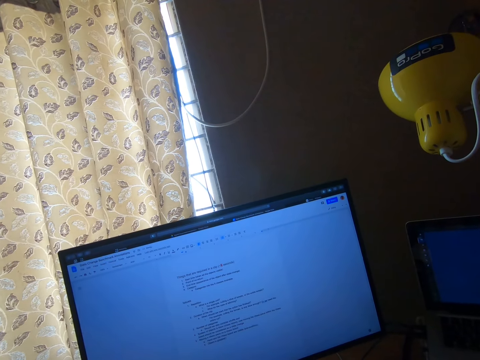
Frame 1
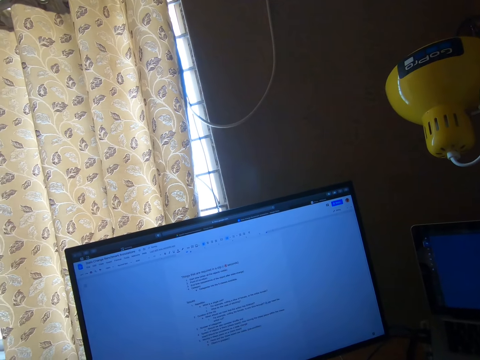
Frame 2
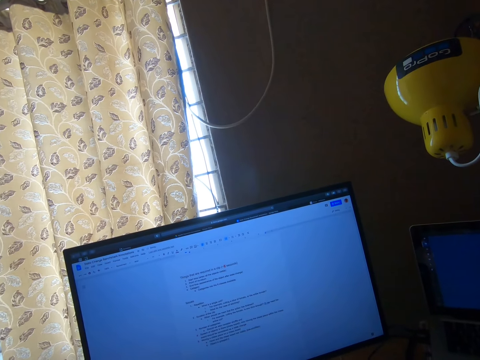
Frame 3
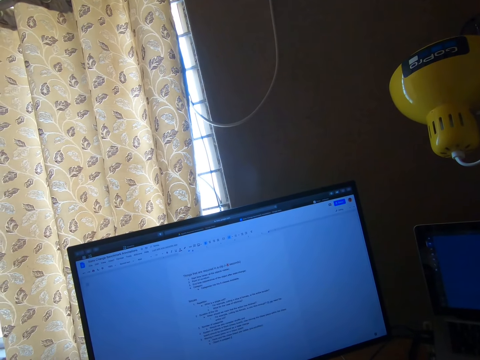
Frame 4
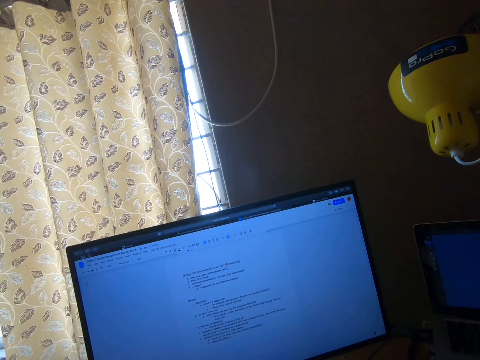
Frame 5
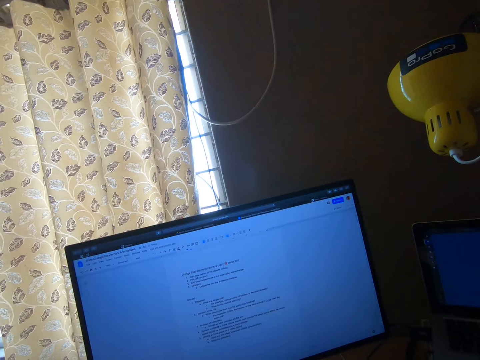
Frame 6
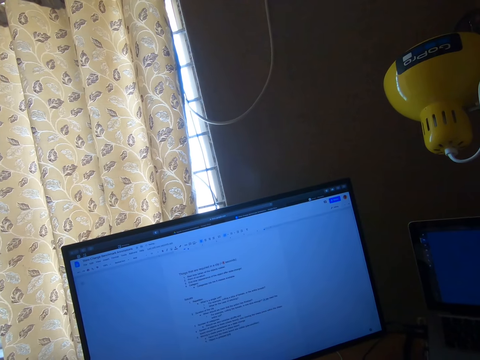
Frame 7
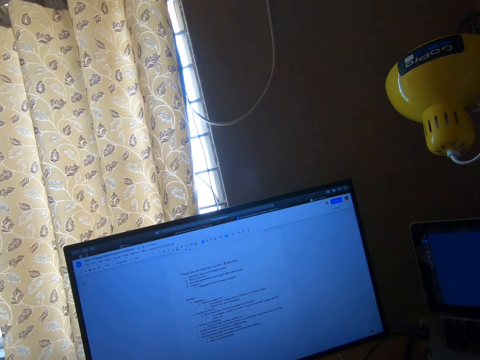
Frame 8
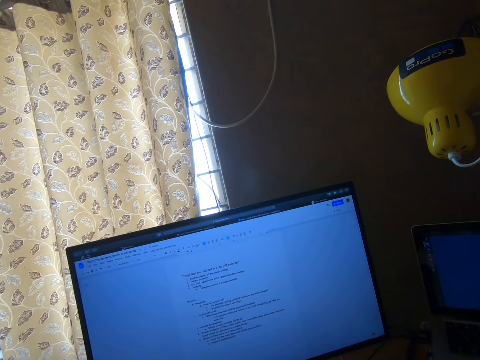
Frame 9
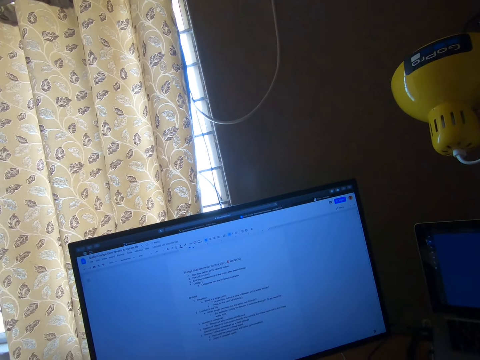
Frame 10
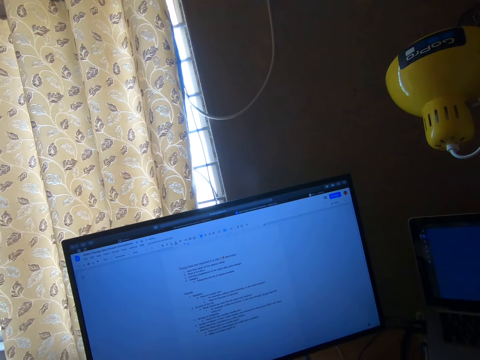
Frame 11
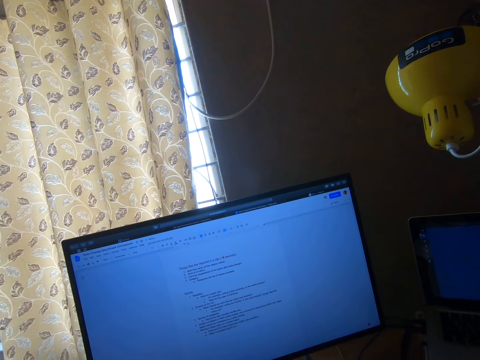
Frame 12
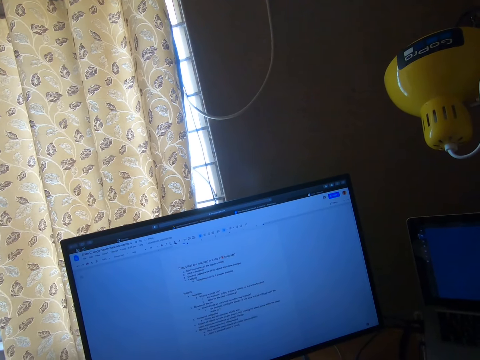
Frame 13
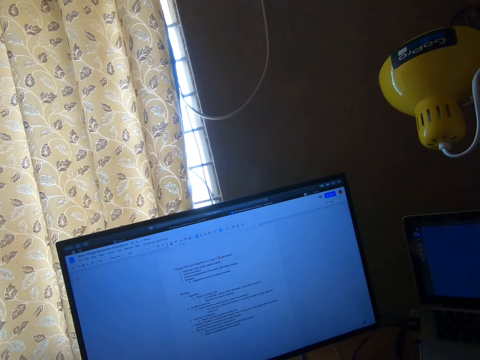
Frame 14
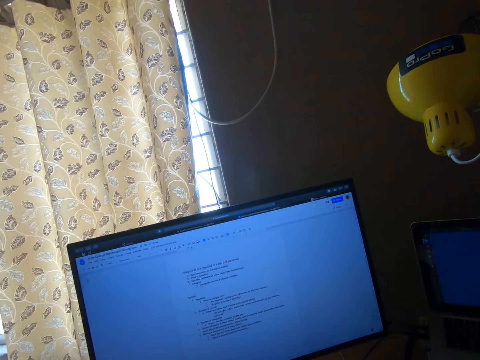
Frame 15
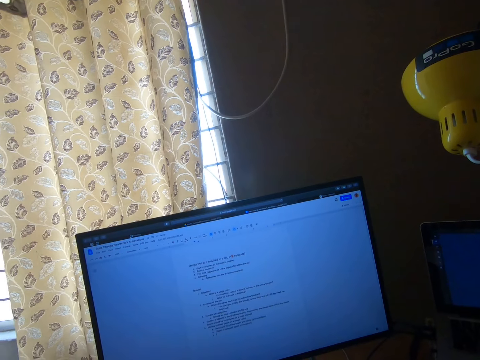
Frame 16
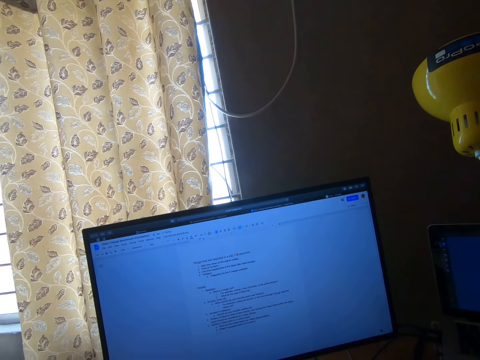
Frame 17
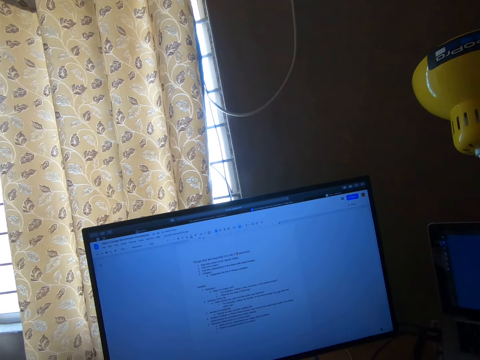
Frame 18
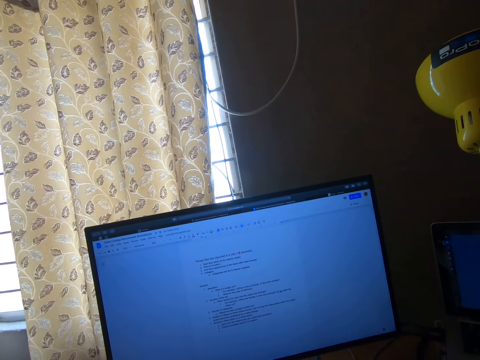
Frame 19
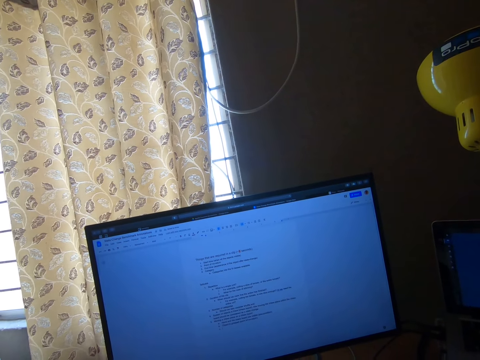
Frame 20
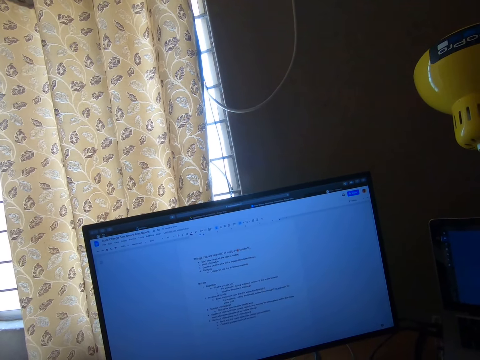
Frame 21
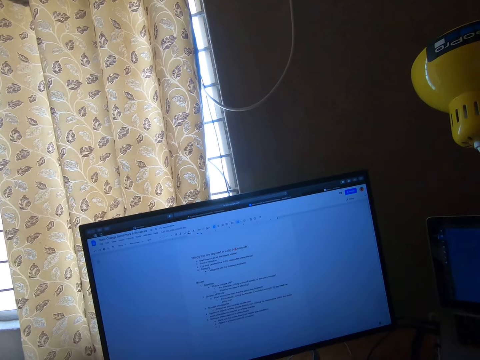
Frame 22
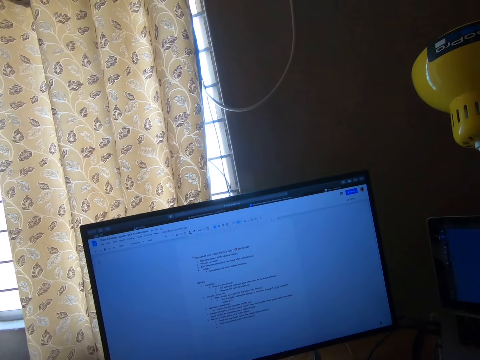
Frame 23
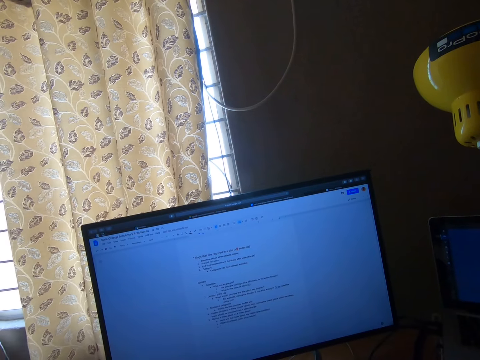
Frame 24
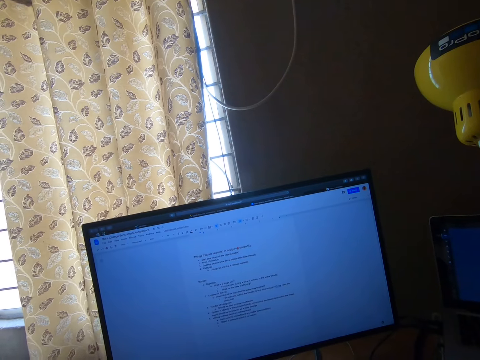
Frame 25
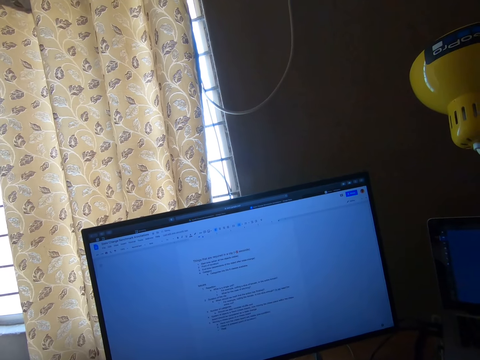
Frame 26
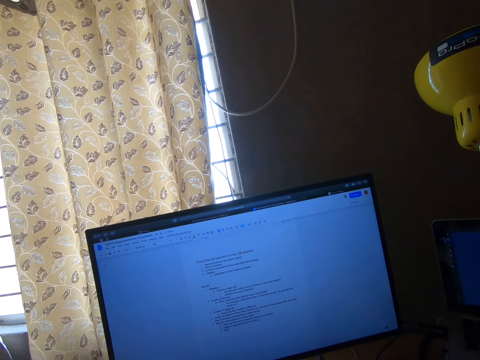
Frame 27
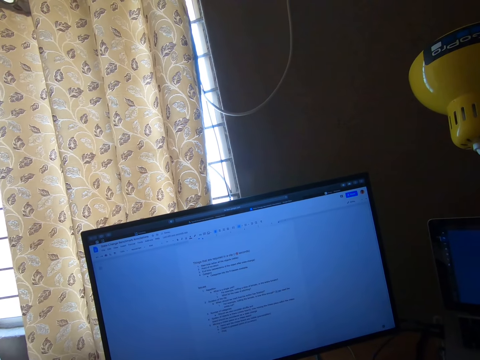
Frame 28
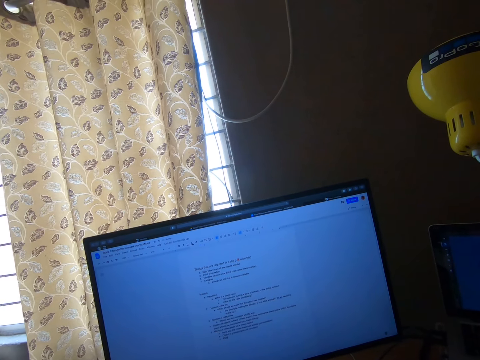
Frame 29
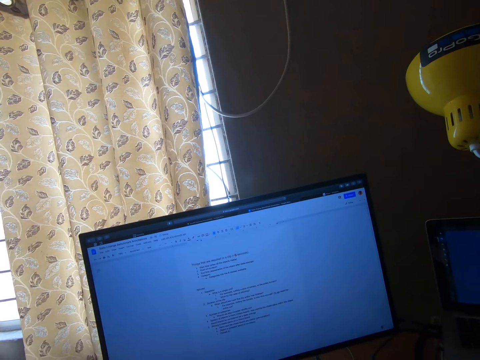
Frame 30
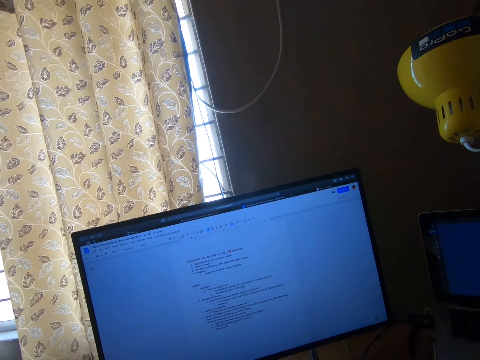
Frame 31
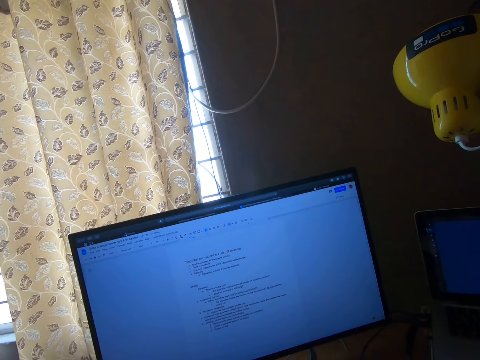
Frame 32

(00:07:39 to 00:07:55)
The camera wearer types on a computer. They type on the computer repeatedly.

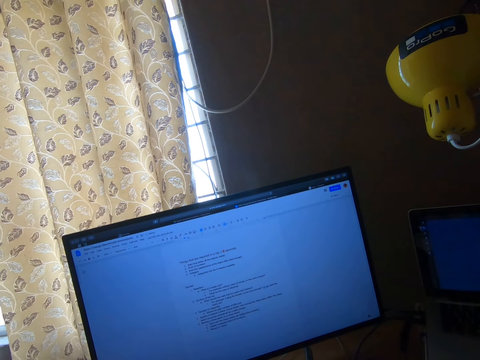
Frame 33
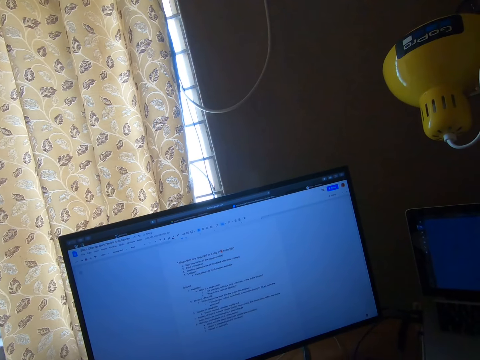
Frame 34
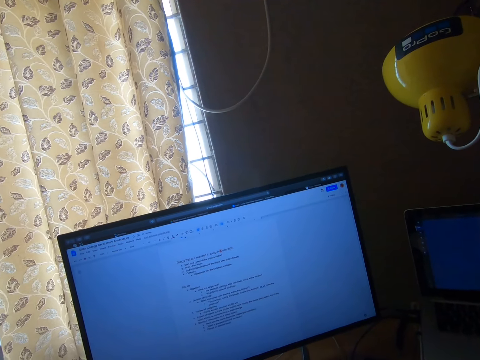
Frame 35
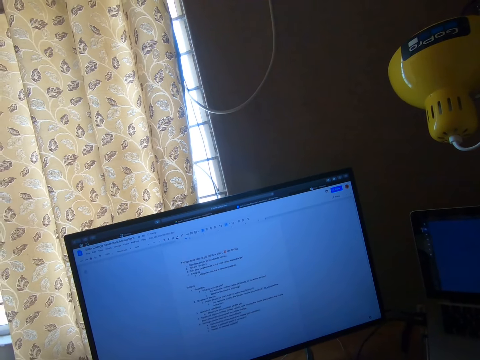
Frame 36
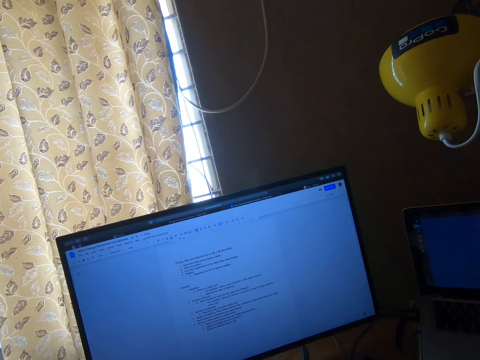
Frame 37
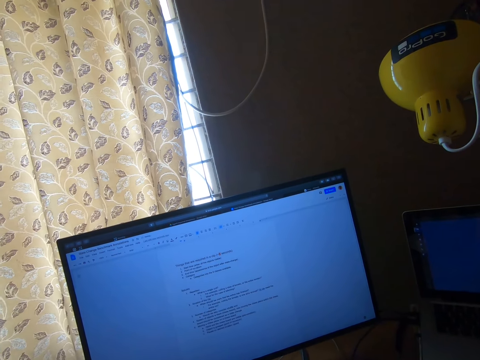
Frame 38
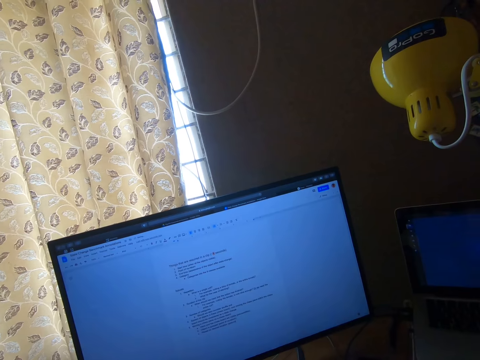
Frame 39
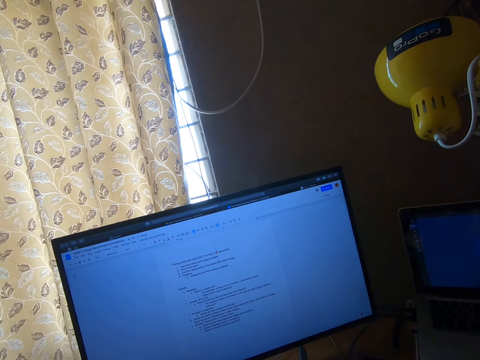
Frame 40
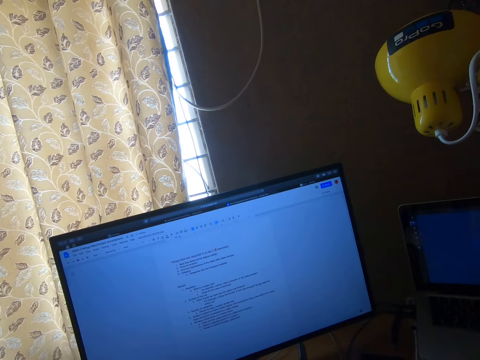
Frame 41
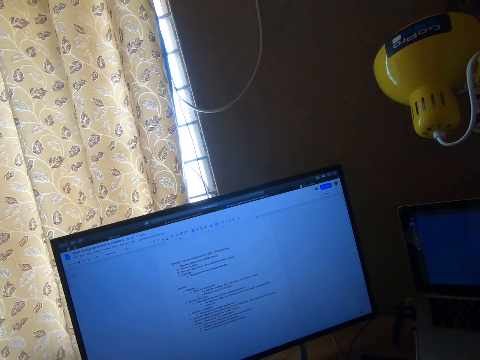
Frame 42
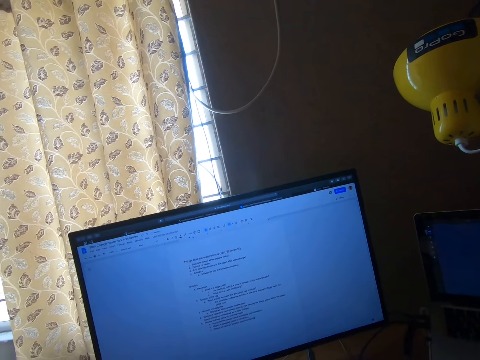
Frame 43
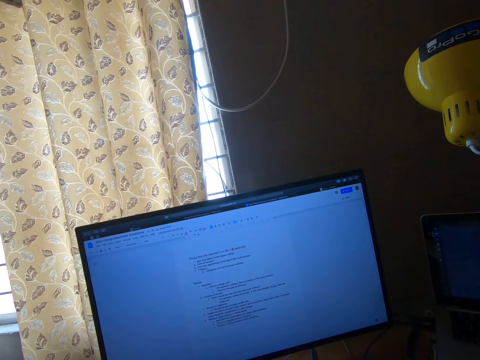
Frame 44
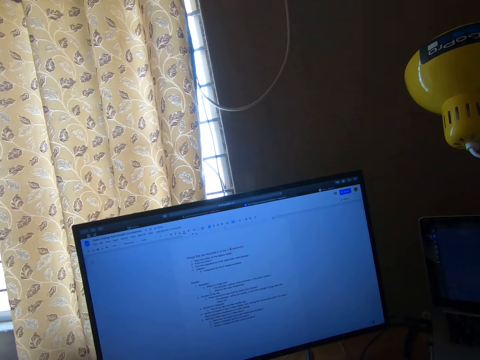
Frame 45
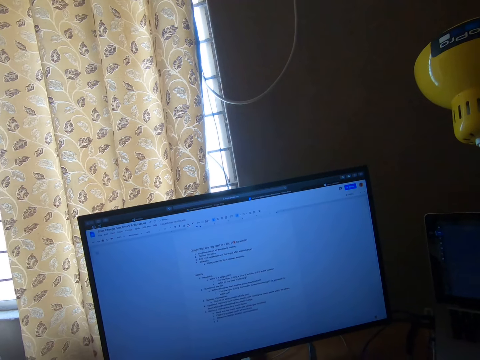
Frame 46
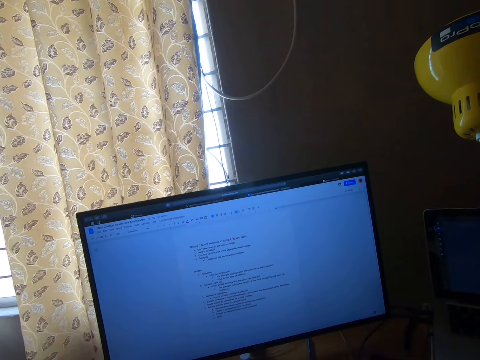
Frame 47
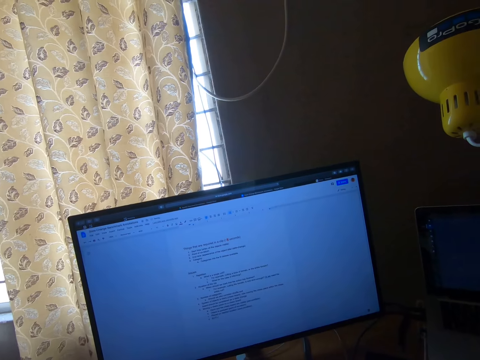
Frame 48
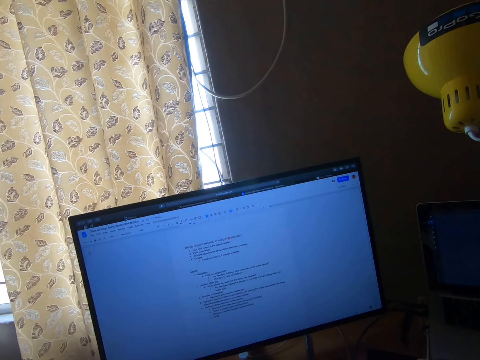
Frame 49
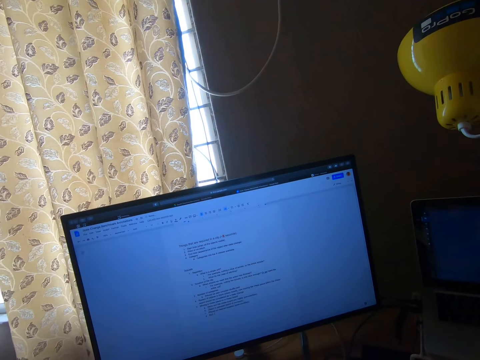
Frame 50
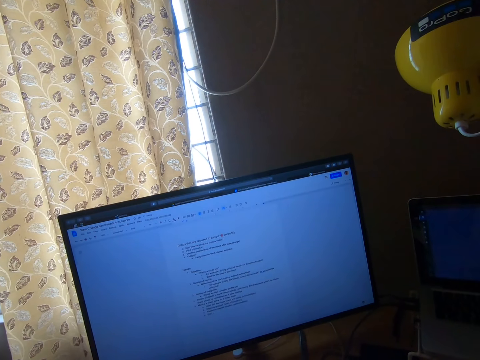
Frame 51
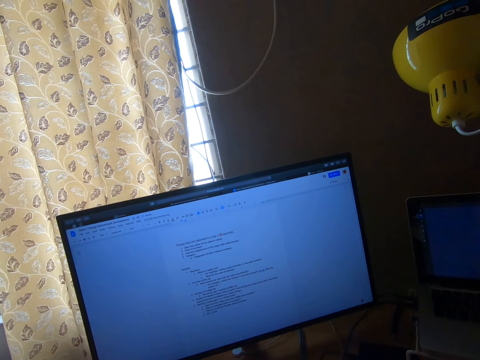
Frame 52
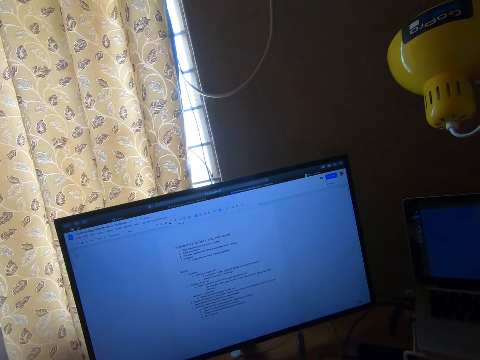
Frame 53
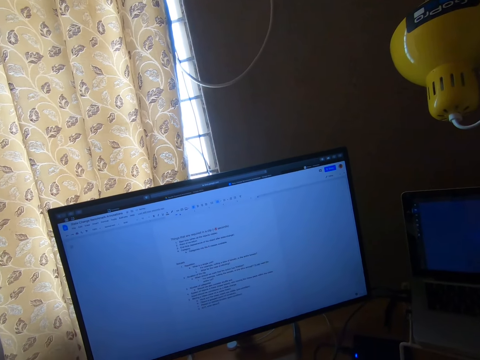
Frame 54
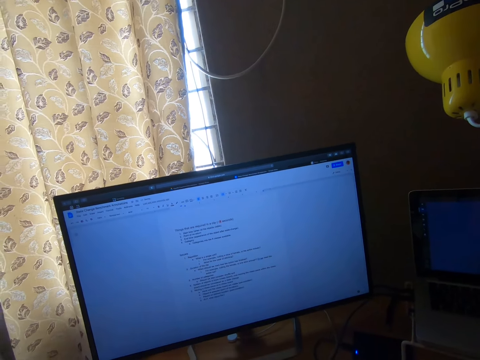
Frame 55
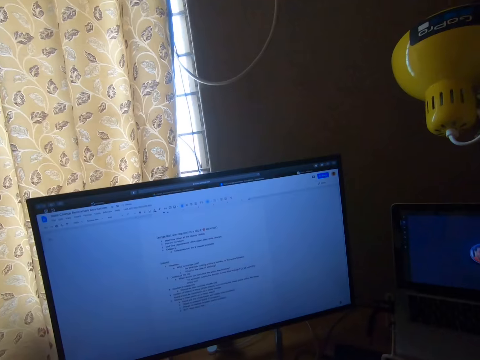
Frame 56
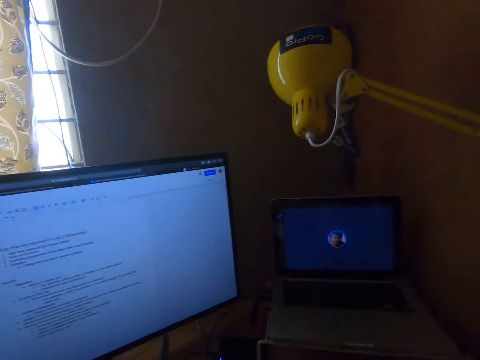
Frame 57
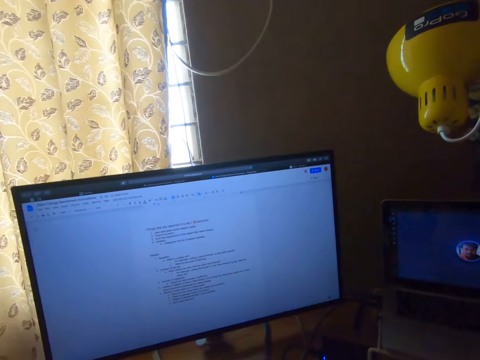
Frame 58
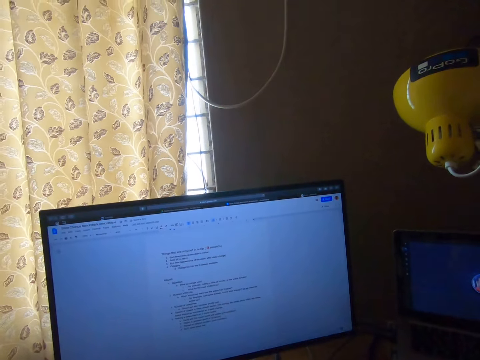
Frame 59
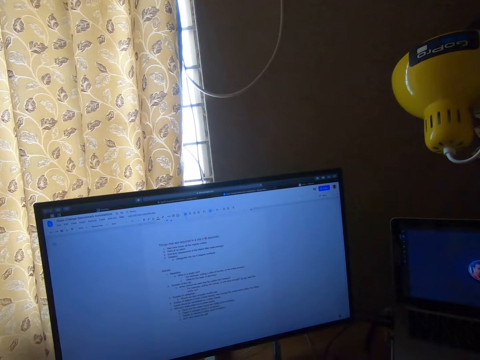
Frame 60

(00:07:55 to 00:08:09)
The camera wearer types on a computer. They type on the computer repeatedly.
